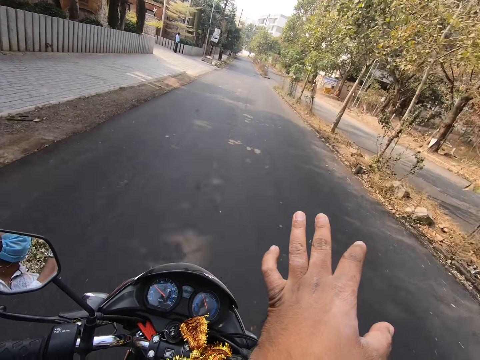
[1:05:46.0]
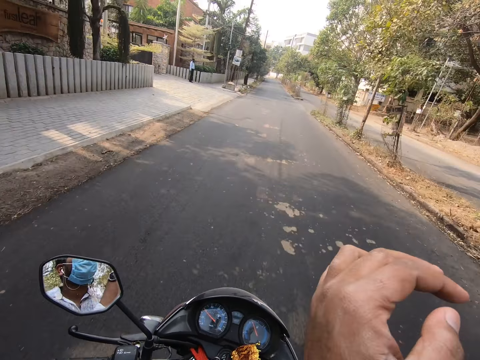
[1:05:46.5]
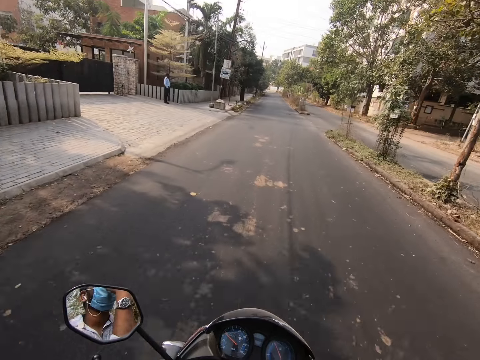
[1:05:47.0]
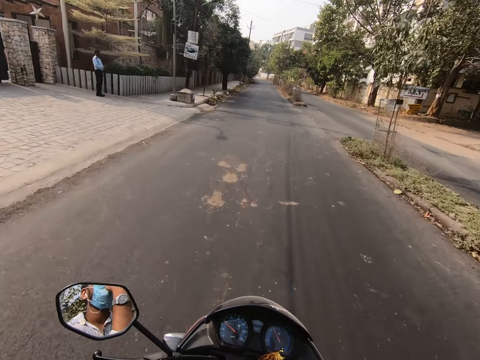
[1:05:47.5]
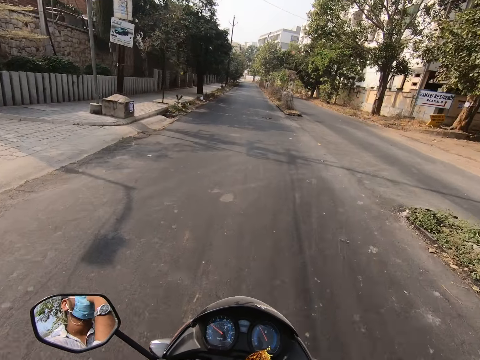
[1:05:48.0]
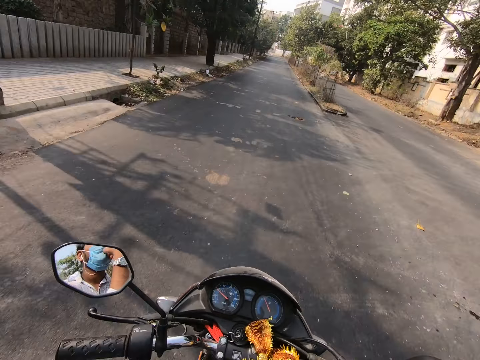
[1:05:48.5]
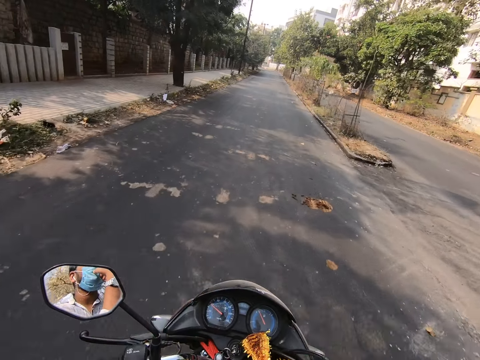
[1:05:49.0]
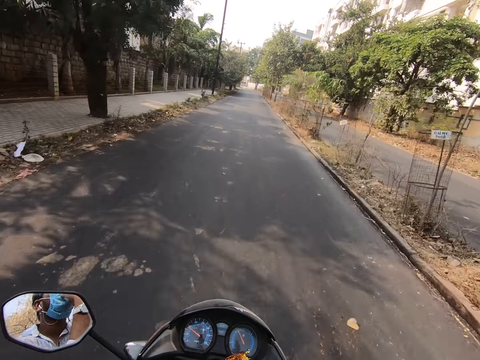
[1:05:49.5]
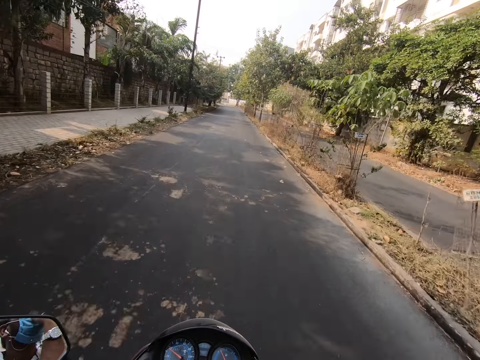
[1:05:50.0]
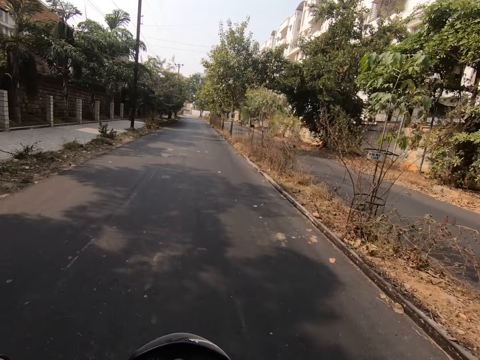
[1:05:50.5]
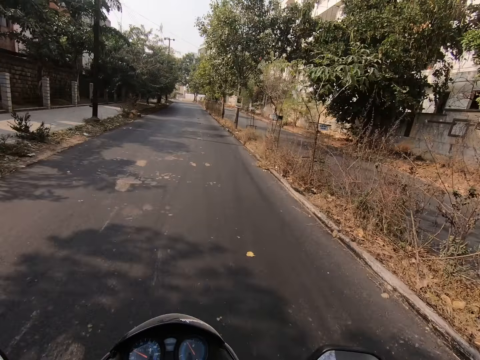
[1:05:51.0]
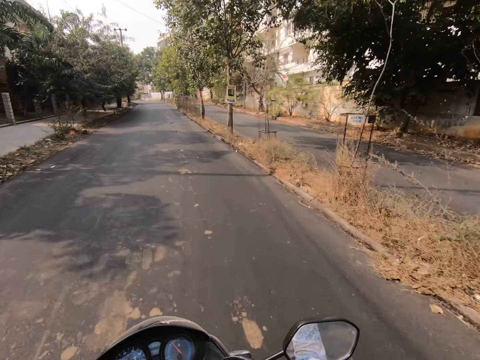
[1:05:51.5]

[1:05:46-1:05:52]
The camera wearer places his left hand on the nose mask on his face.

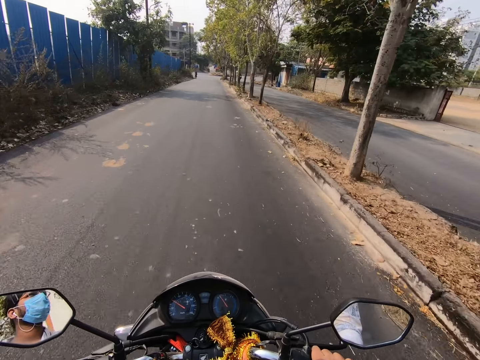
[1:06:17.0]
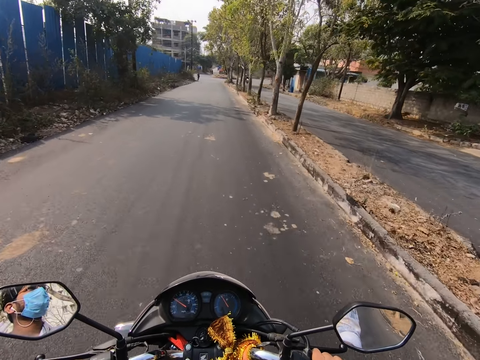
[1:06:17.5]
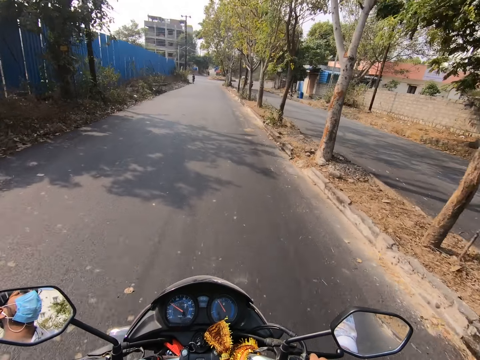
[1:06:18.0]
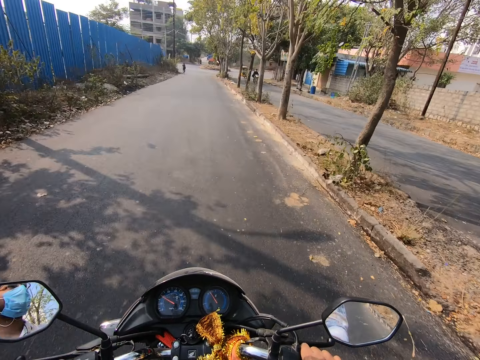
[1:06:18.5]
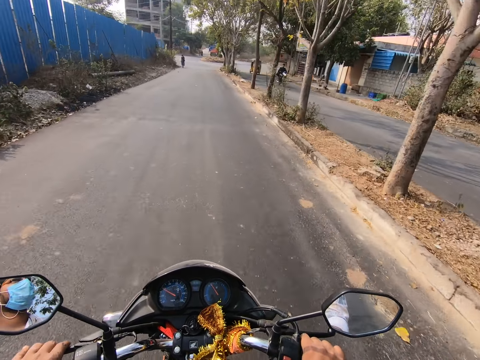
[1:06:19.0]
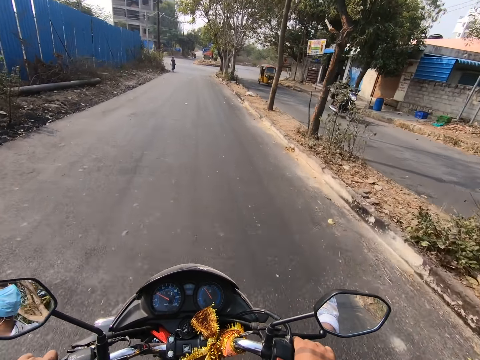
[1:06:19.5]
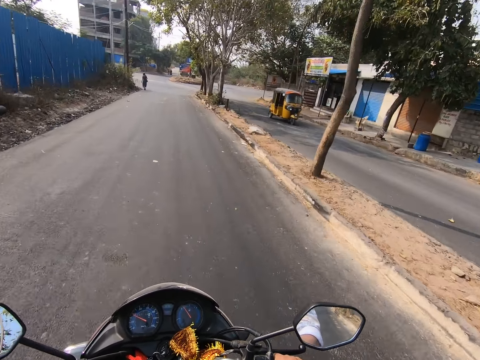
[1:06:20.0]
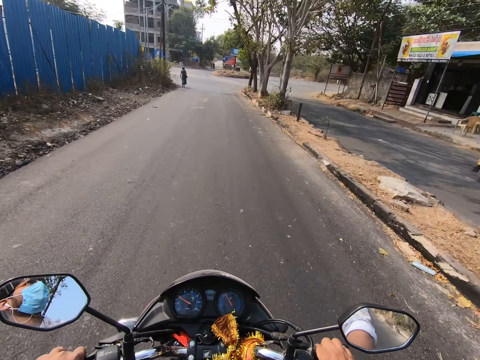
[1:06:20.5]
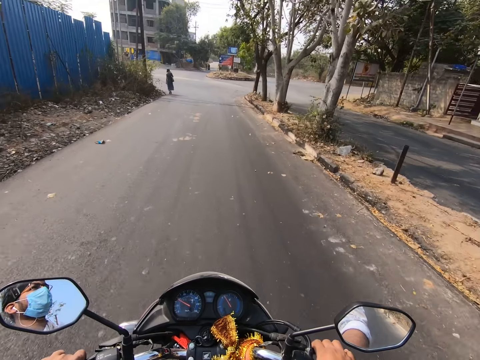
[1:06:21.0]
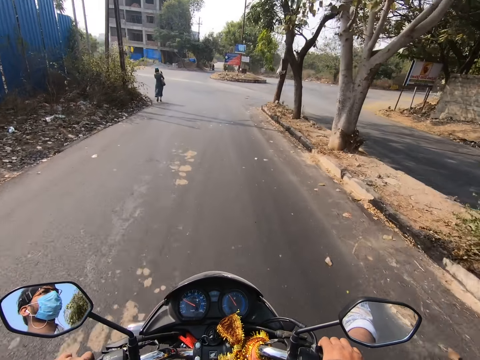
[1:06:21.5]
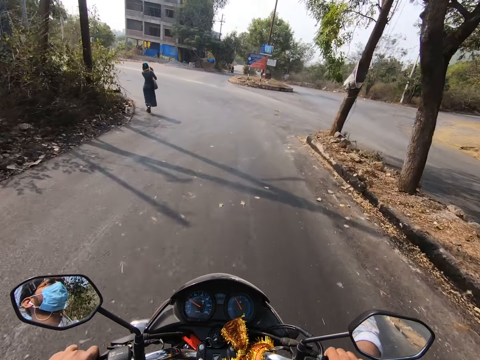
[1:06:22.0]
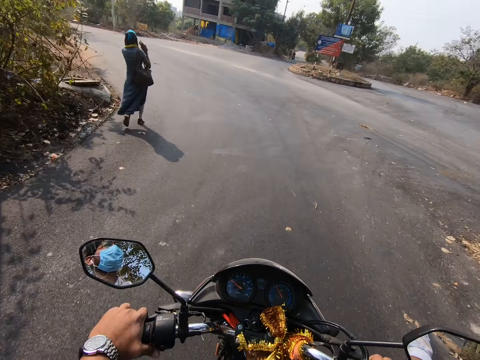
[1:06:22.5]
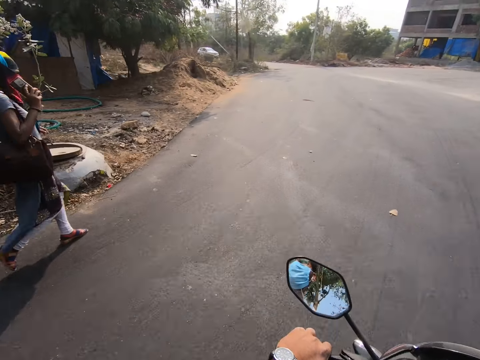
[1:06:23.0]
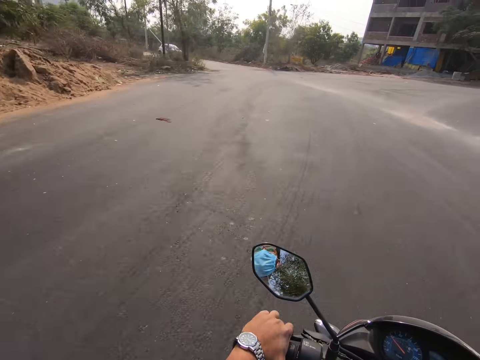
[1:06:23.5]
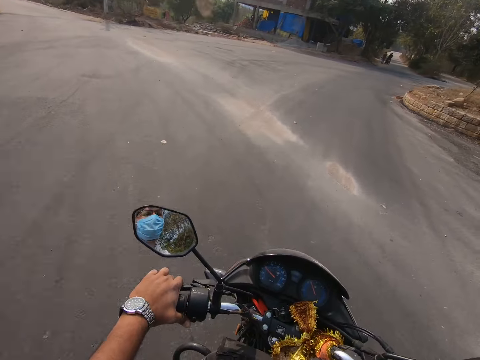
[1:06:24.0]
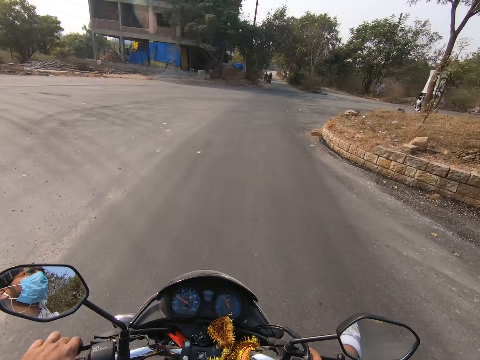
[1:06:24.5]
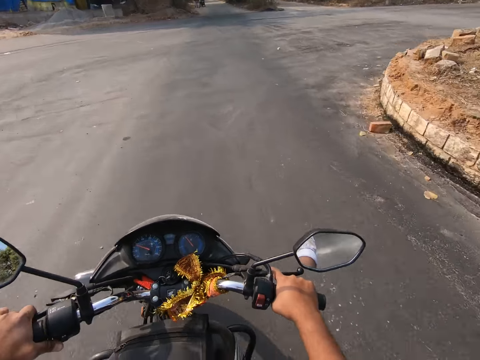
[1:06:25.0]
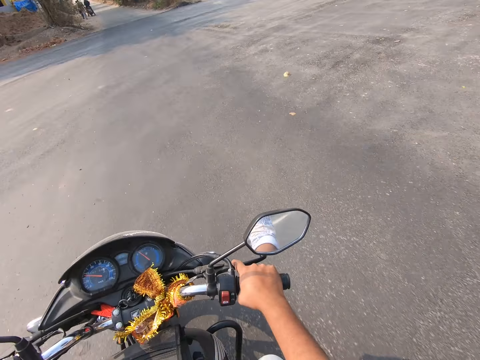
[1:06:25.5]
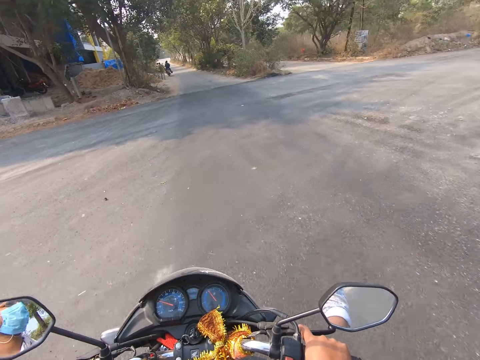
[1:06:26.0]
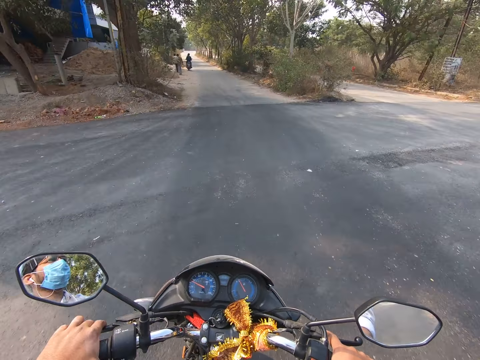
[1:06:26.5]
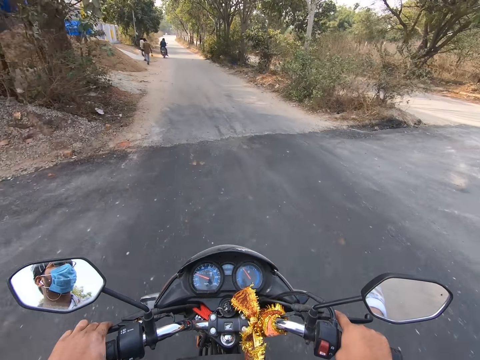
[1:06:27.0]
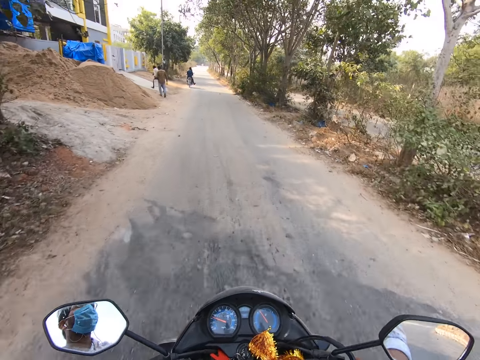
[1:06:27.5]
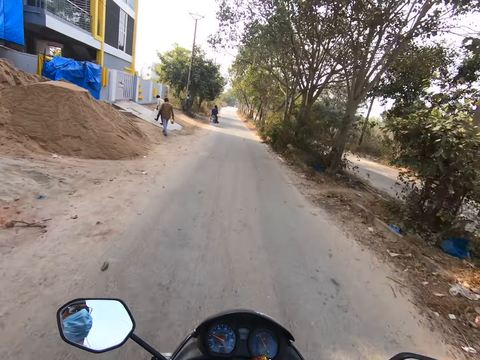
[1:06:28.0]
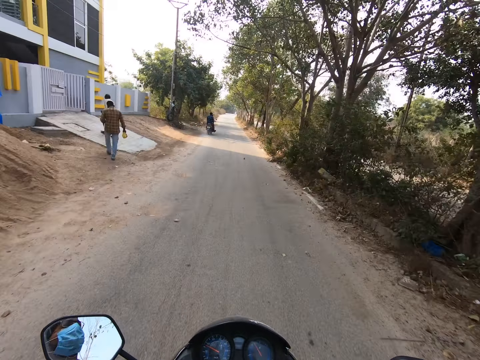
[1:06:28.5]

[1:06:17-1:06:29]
The camera wearer presses the brake of the bike with his left hand.

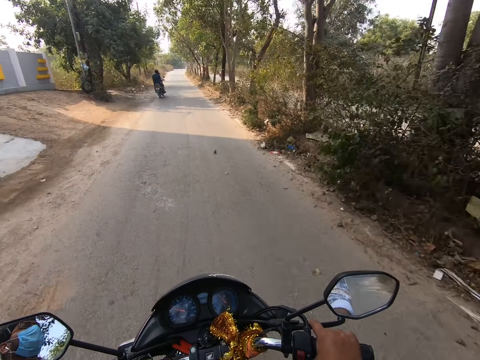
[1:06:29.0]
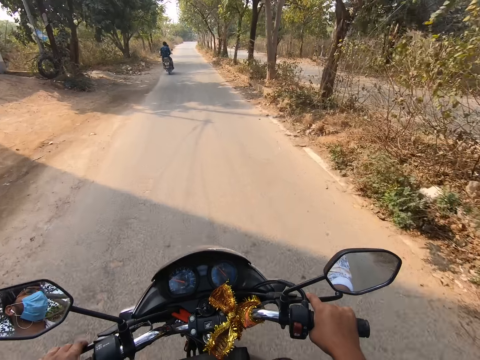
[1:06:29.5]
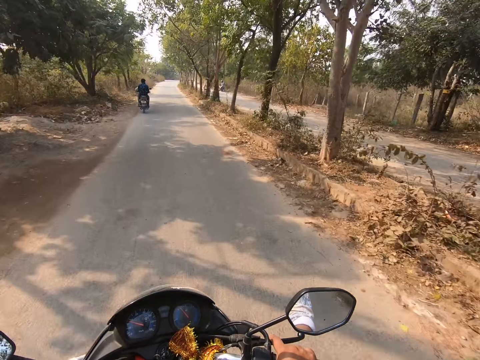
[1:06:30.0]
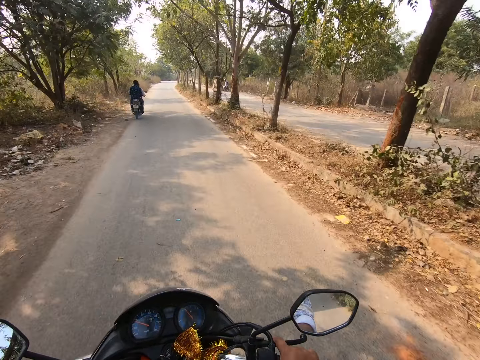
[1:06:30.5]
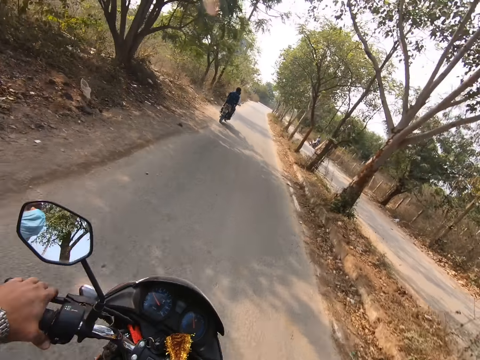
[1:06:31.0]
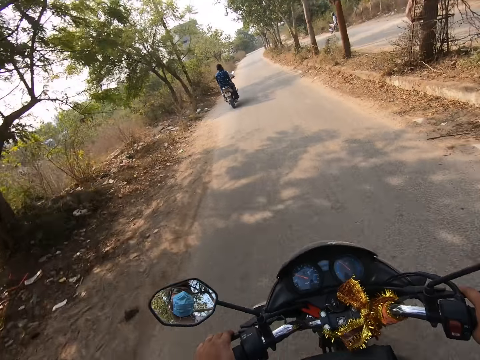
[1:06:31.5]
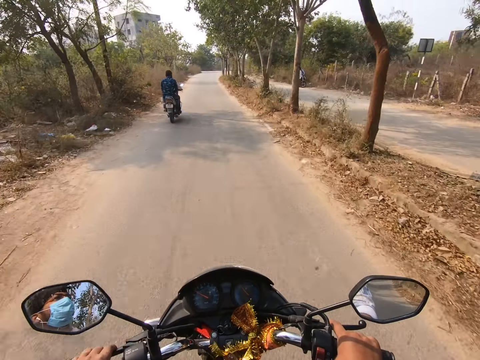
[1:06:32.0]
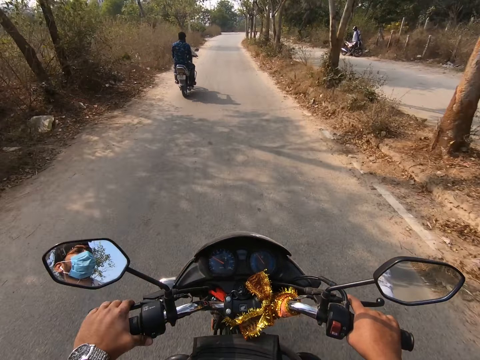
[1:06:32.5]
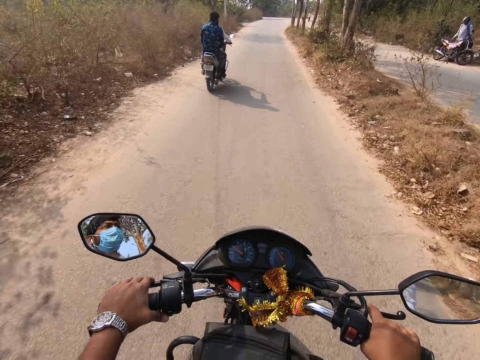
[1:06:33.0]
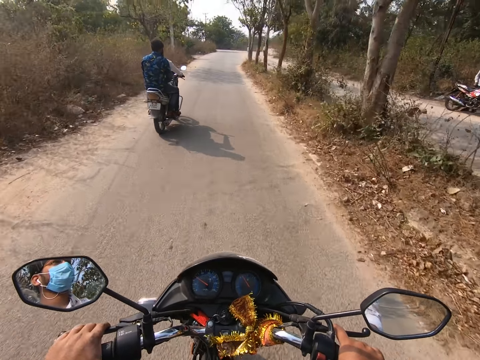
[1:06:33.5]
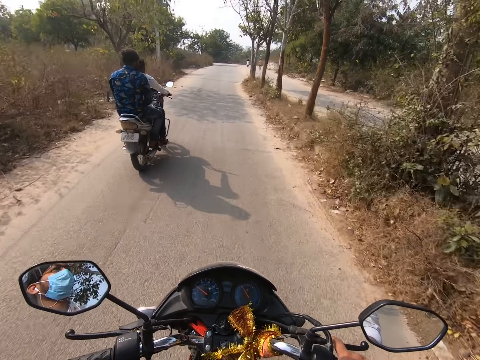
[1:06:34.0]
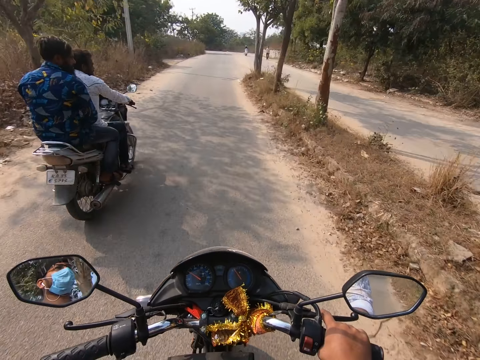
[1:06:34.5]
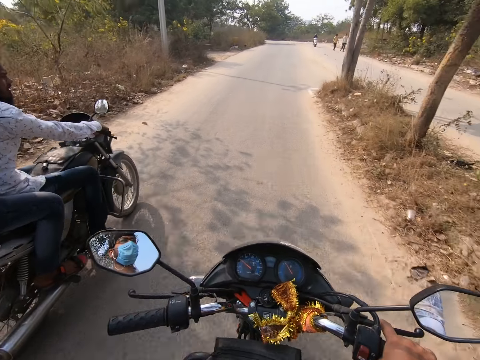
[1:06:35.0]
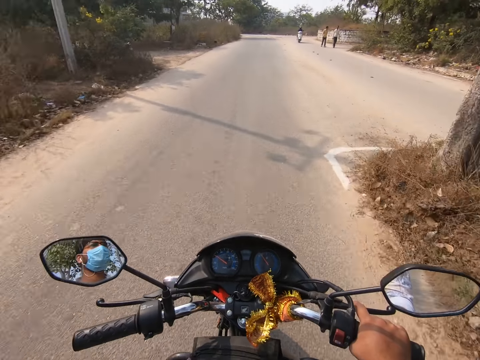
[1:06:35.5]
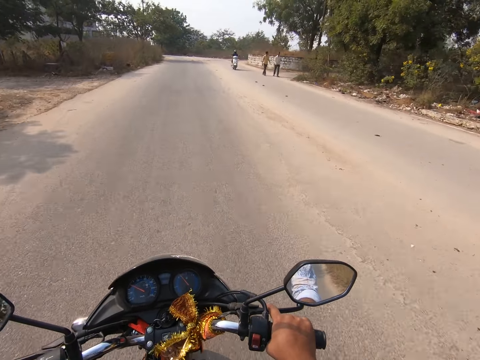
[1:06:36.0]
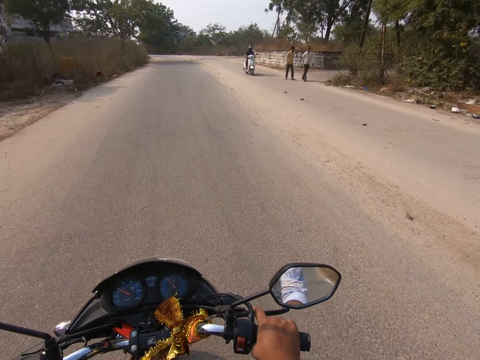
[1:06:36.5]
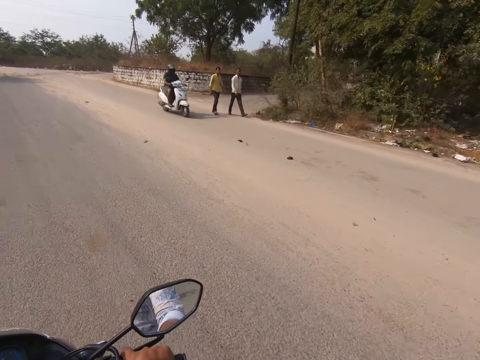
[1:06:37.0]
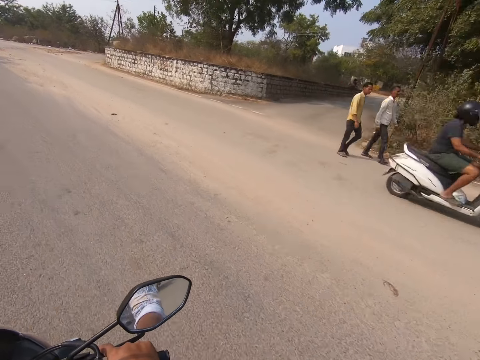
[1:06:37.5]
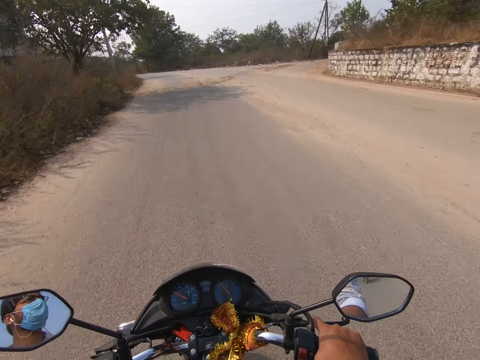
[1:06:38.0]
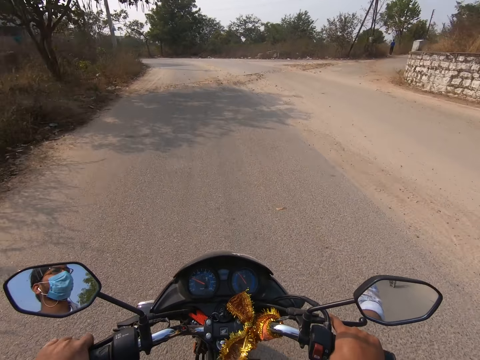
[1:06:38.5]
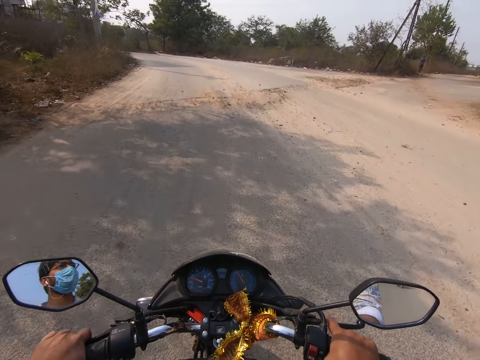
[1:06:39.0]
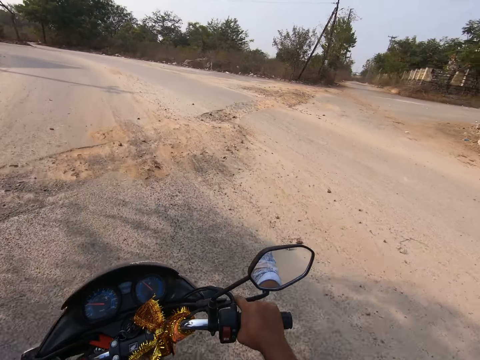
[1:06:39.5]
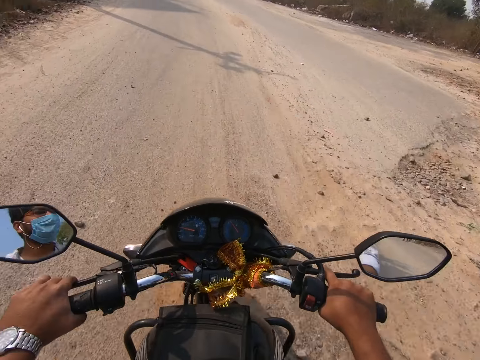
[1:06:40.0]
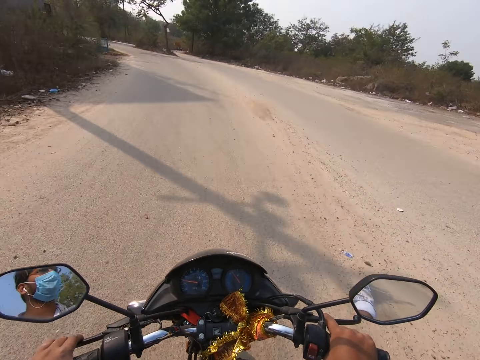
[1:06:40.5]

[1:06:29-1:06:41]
The camera wearer removes his left hand from the left handlebar of the bike.
